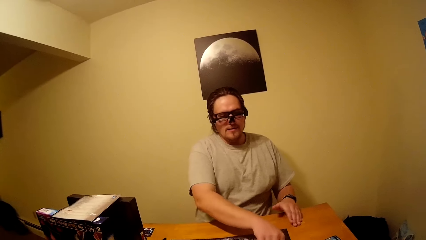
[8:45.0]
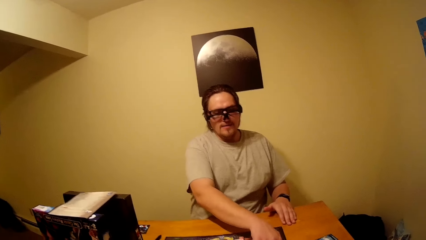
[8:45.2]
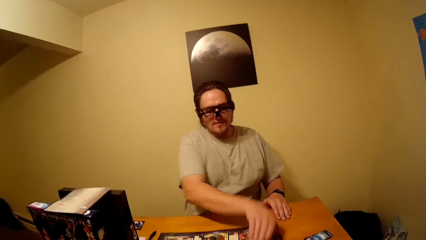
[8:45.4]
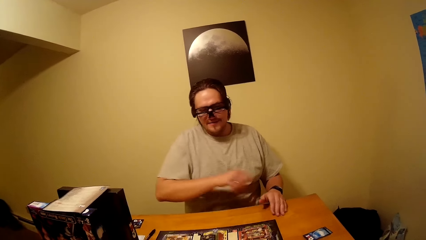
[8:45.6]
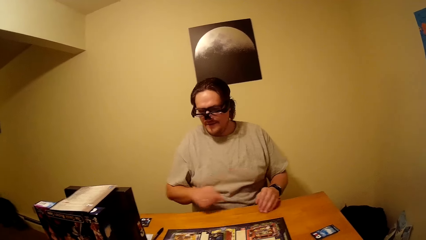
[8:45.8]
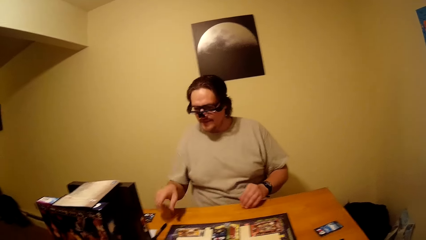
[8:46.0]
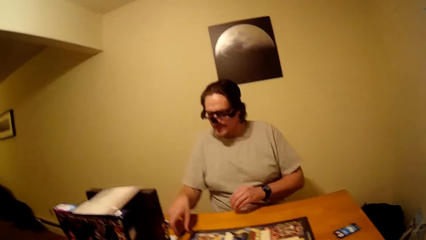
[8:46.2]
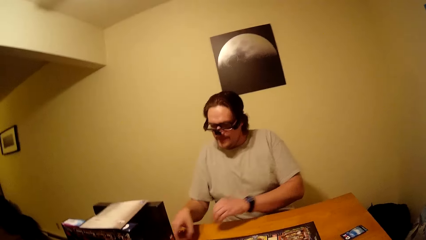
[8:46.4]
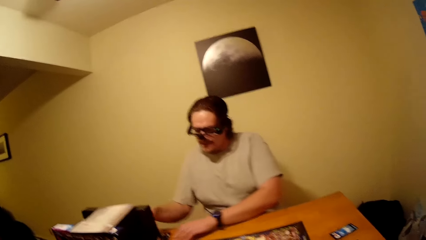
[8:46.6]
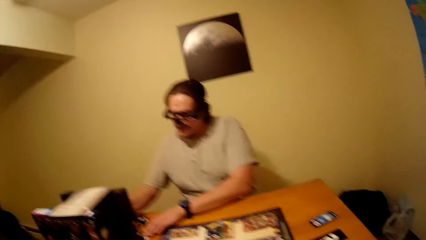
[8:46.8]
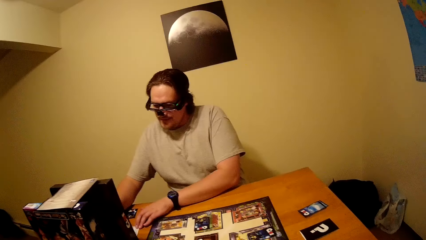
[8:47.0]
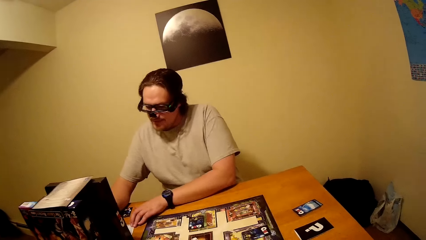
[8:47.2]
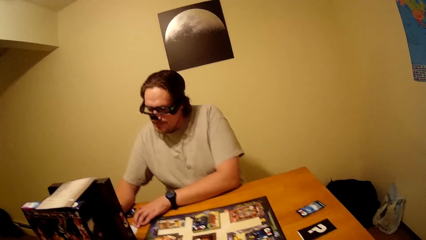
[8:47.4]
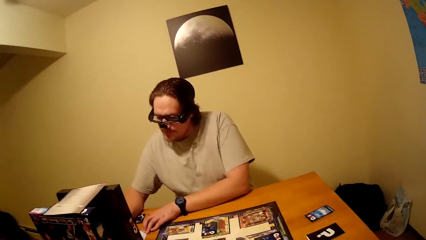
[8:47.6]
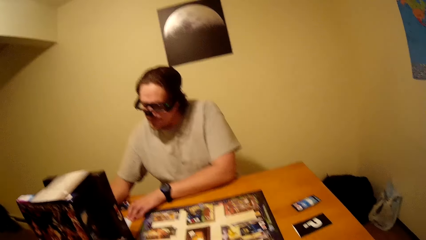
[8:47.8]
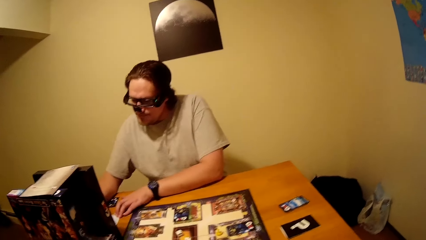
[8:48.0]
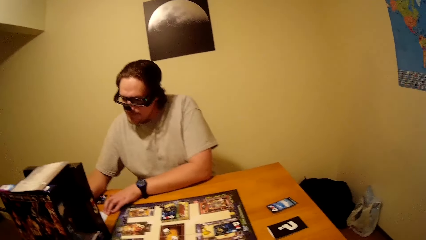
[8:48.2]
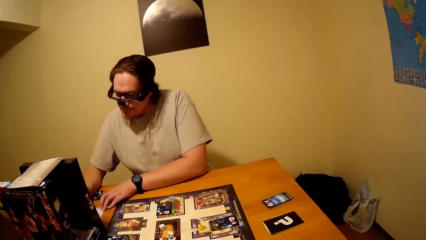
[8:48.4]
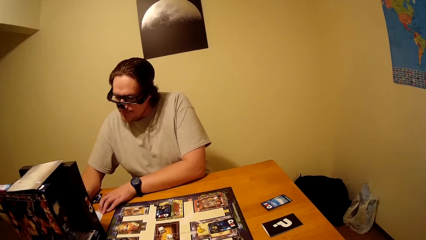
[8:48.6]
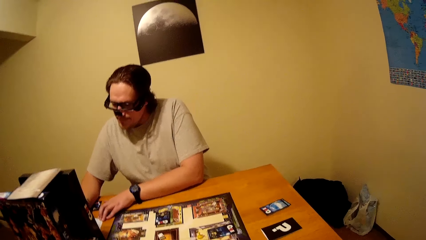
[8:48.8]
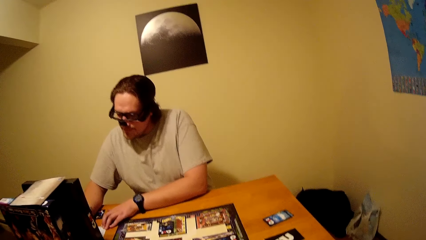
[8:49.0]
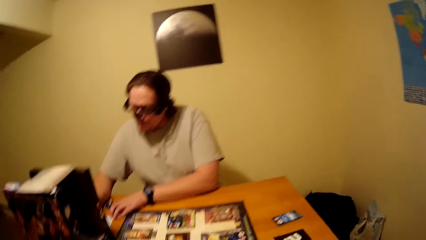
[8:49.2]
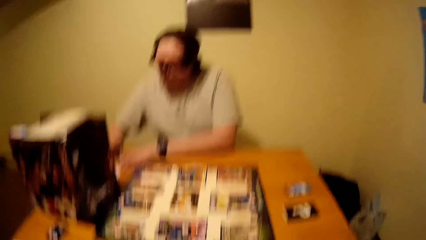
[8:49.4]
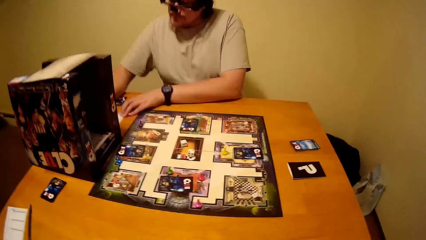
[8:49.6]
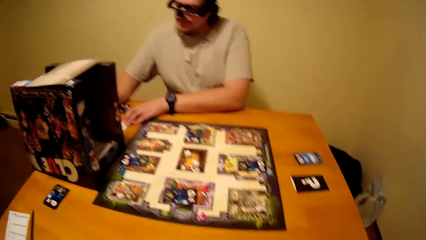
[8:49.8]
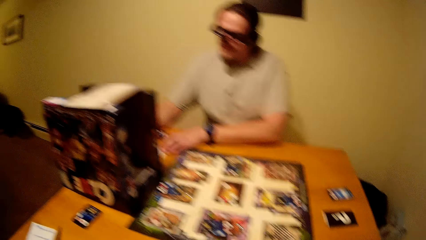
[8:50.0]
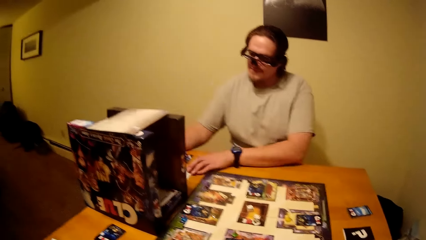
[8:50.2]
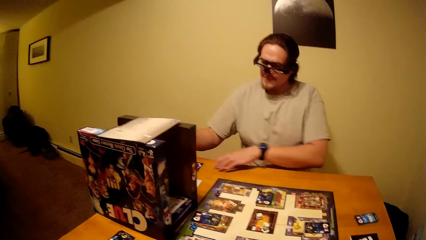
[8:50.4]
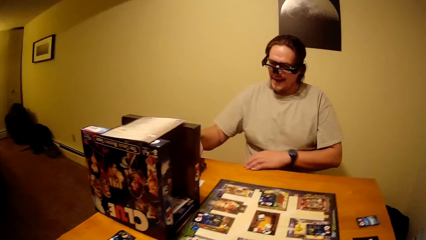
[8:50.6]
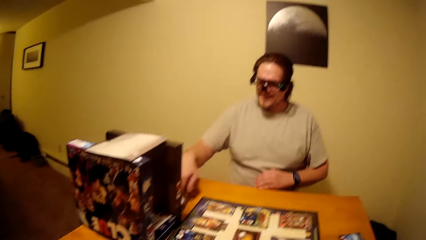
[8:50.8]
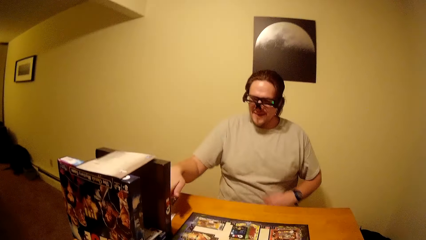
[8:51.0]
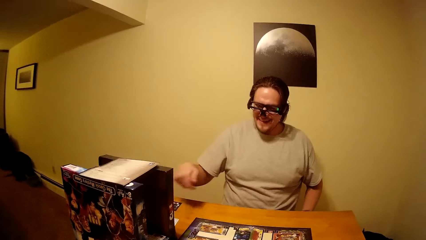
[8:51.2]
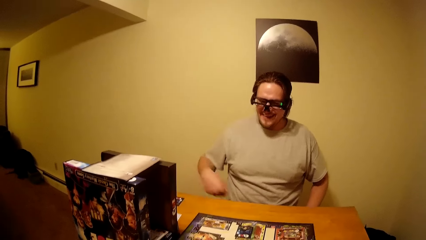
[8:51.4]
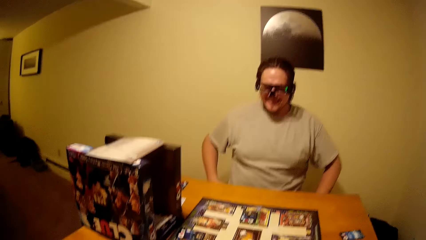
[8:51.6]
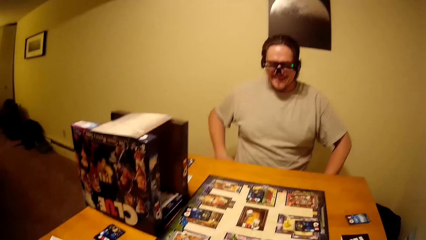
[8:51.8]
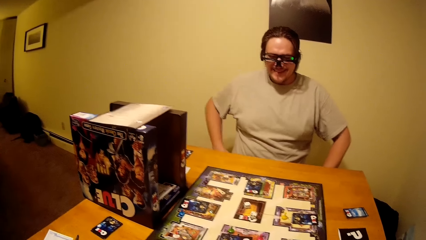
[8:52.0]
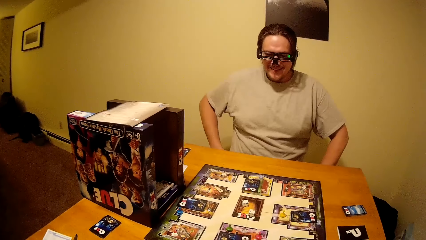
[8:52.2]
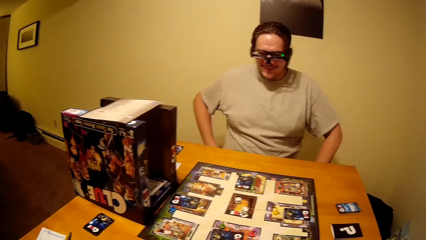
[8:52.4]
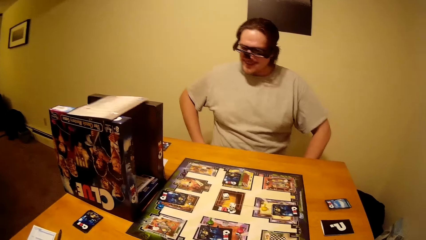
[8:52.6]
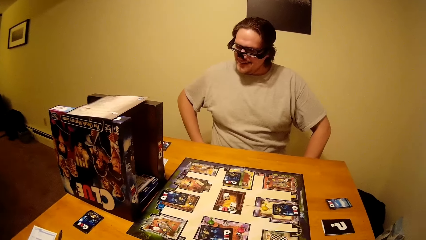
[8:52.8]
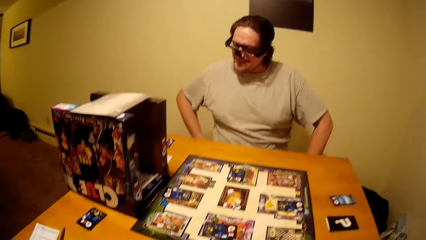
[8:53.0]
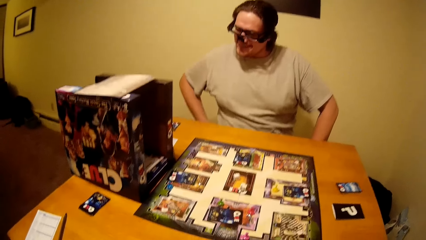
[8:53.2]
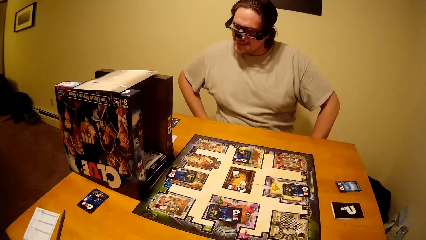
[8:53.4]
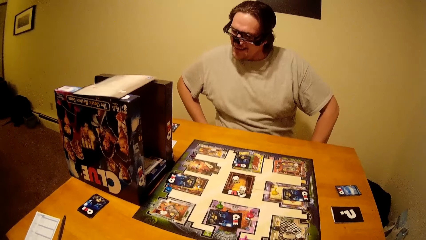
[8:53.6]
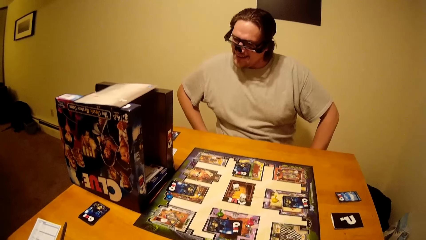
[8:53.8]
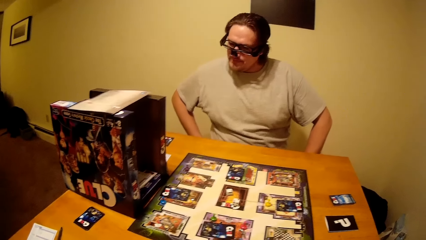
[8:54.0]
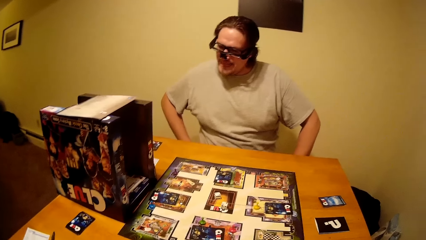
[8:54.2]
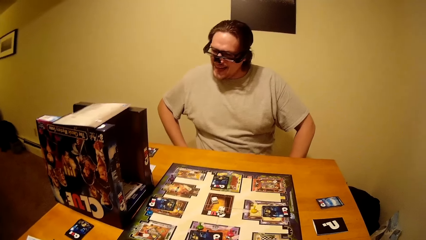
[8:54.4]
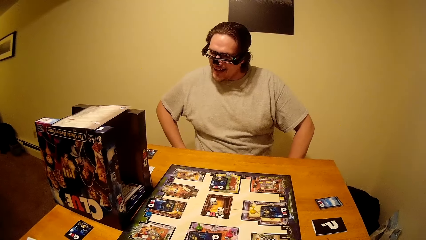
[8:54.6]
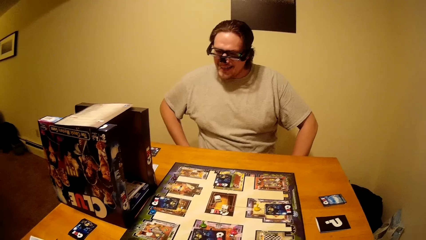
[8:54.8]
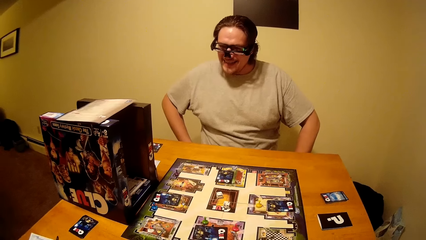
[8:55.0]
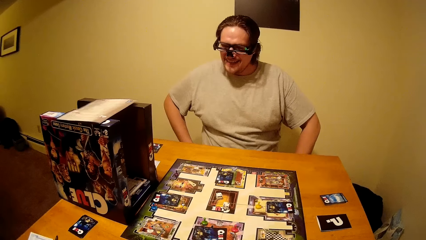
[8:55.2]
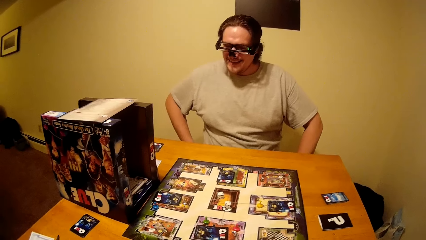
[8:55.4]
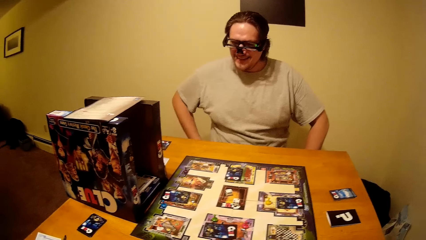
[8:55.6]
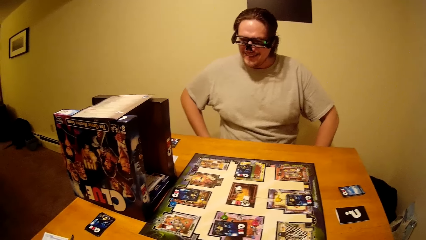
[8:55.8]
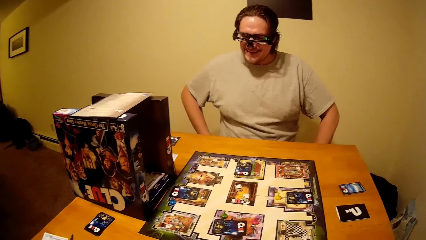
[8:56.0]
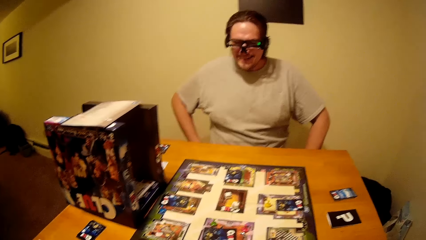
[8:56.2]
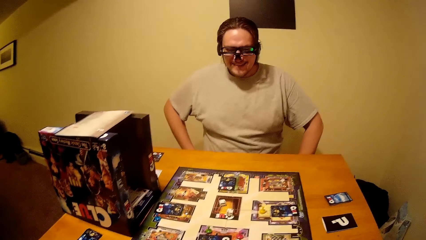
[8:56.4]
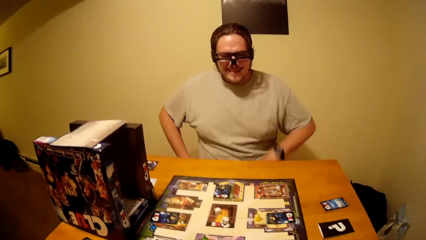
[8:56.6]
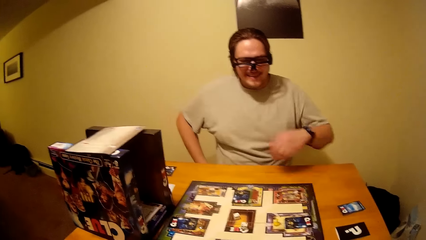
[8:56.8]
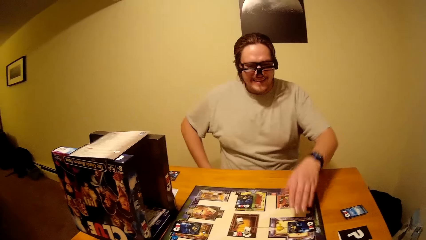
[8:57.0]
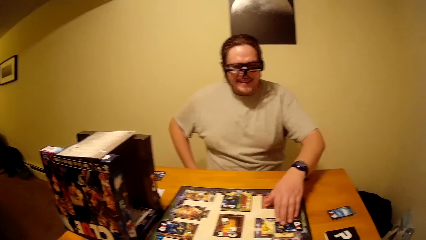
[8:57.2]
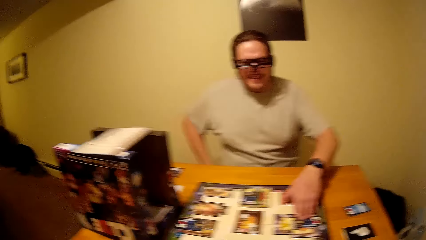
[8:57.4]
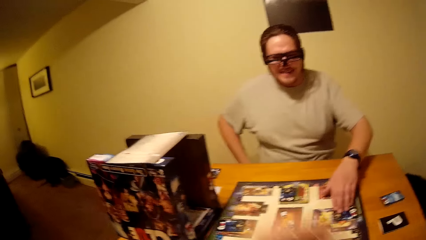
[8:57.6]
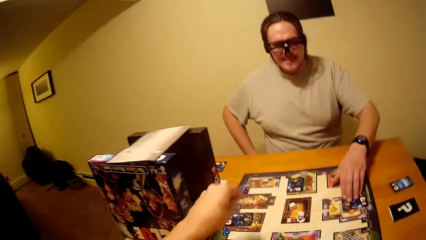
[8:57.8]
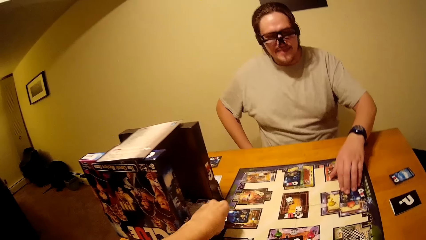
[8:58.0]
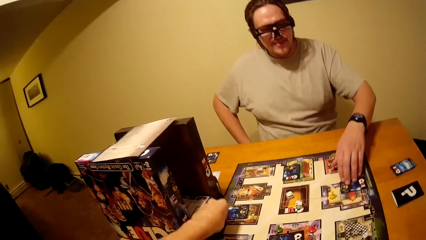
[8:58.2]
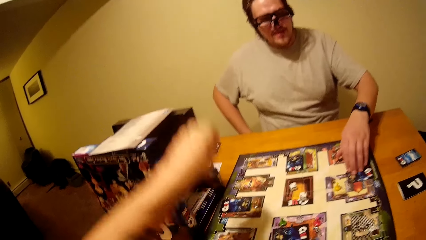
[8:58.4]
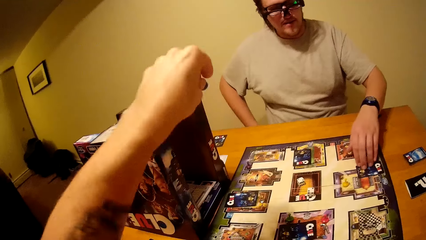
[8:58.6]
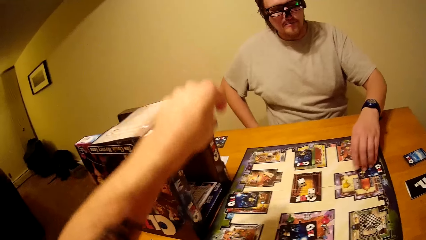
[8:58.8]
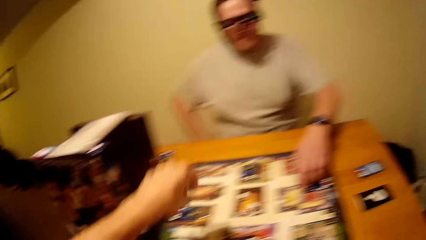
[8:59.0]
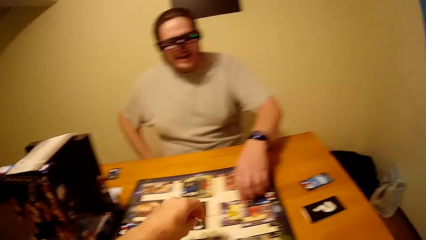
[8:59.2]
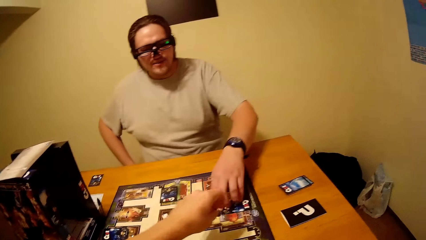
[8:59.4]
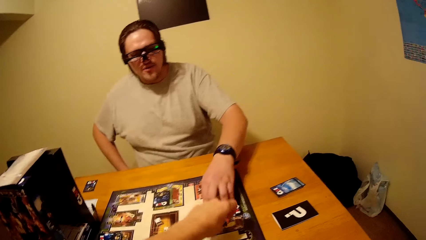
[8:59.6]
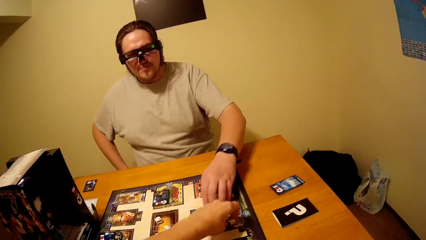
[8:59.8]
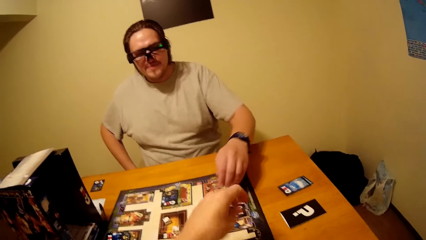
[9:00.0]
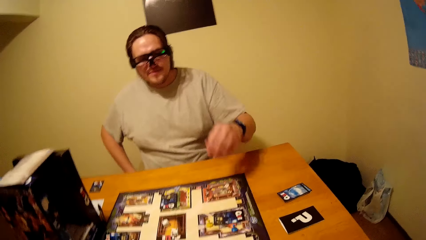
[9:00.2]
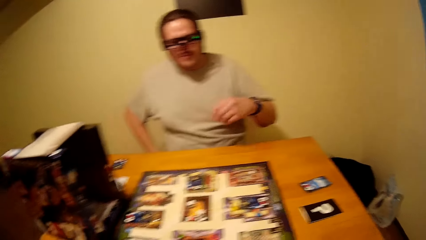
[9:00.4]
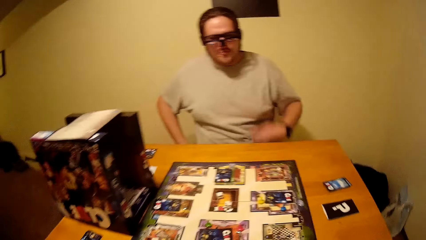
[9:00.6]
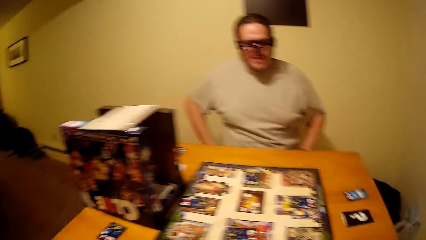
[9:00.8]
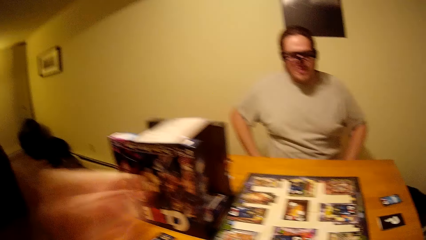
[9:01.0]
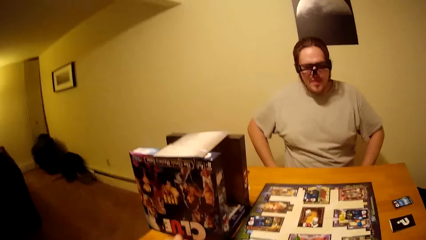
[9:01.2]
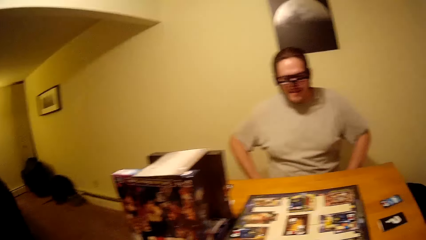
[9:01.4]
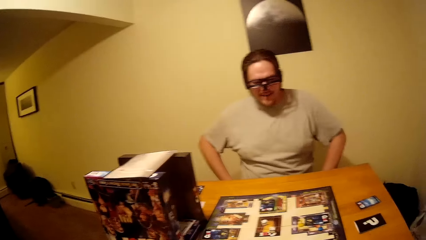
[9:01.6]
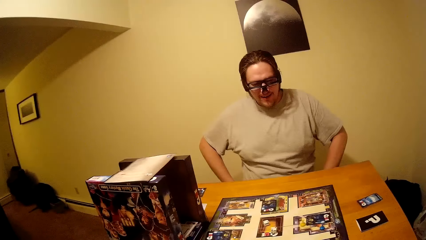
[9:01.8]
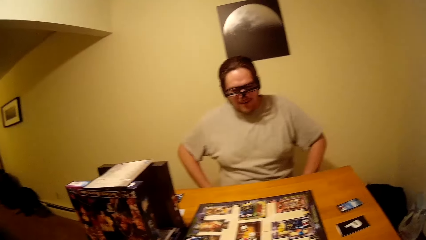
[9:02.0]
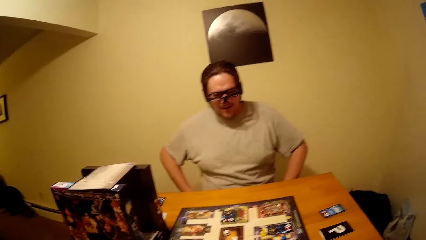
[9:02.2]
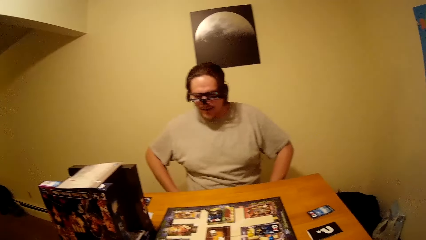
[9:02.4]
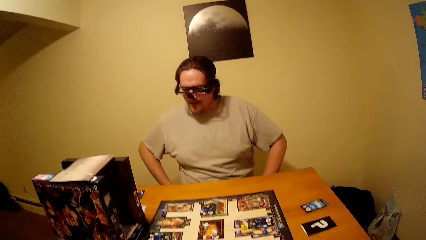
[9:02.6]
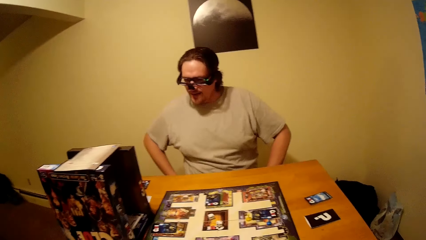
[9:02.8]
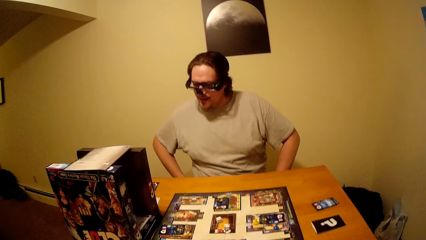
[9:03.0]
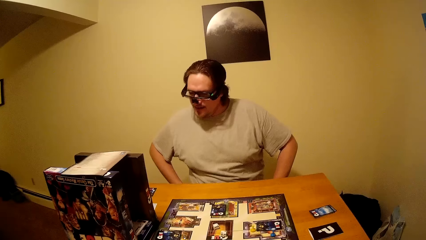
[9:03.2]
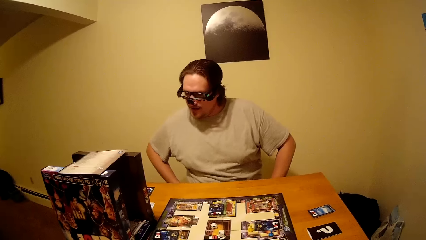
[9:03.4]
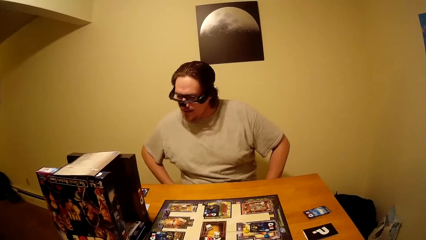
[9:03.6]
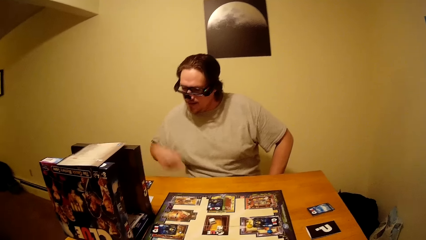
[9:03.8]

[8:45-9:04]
A man puts the card on the table, picks up a pen, writes on a paper, puts the pen on the table and plays the Clue board game. The camera wearer plays the Clue board game. The man pulls his hand off the board.
